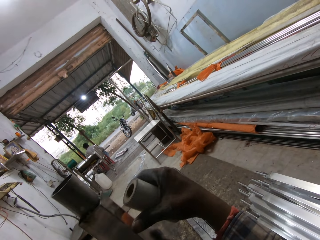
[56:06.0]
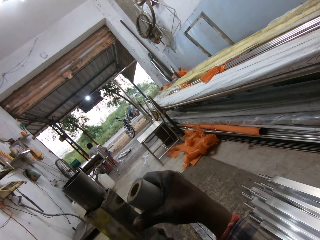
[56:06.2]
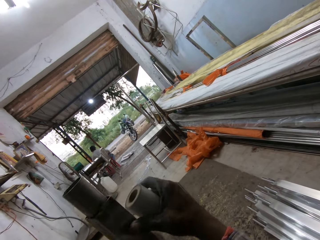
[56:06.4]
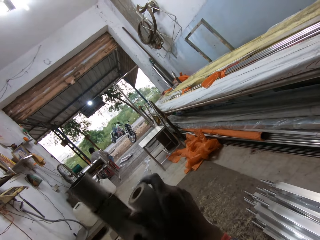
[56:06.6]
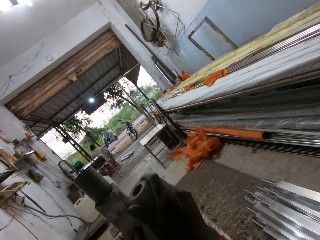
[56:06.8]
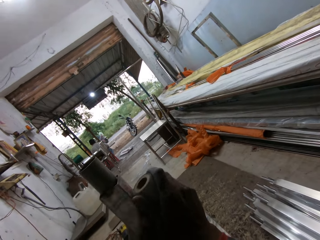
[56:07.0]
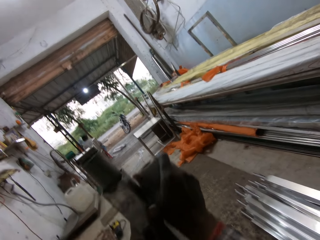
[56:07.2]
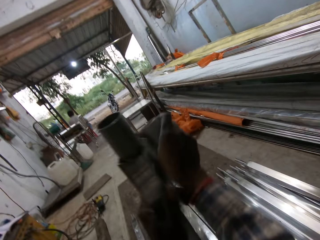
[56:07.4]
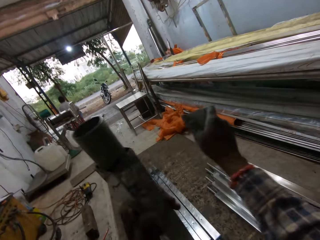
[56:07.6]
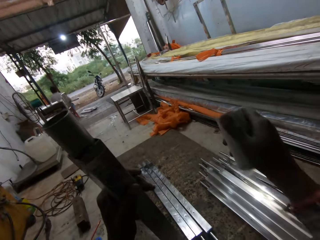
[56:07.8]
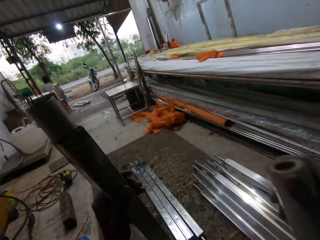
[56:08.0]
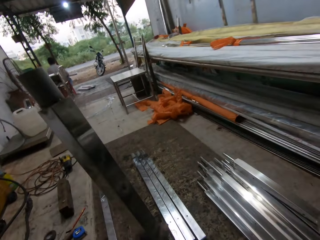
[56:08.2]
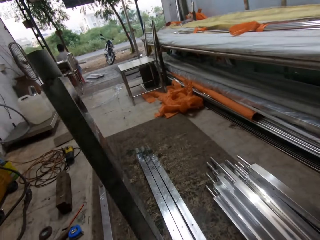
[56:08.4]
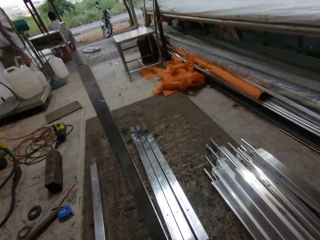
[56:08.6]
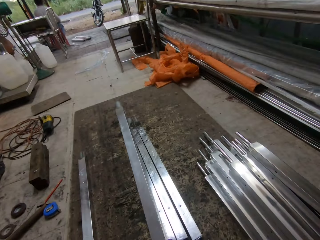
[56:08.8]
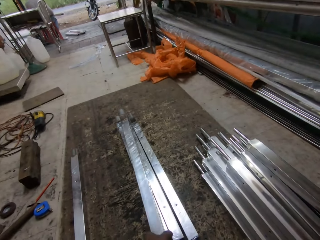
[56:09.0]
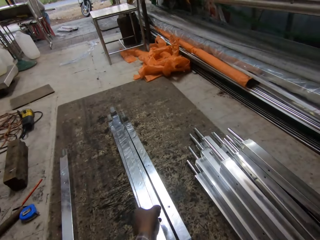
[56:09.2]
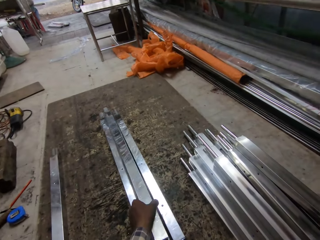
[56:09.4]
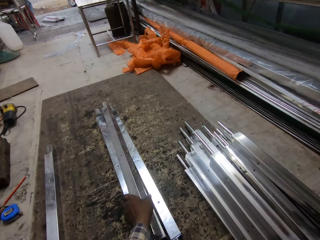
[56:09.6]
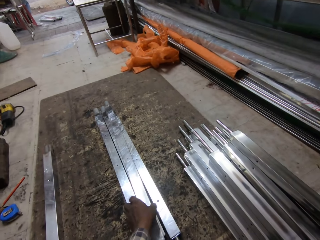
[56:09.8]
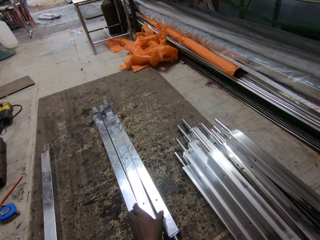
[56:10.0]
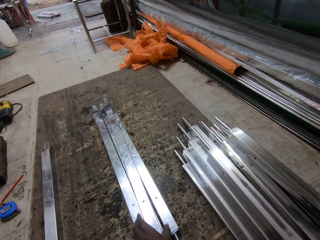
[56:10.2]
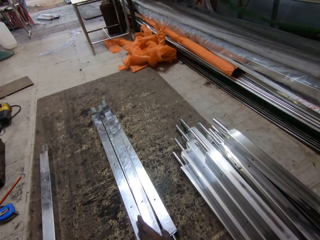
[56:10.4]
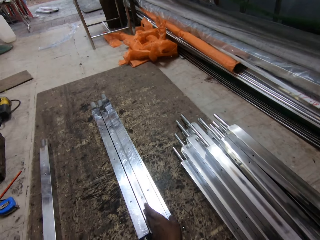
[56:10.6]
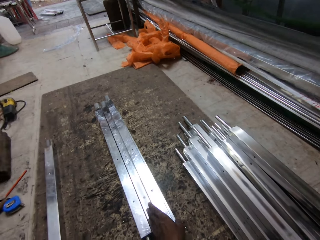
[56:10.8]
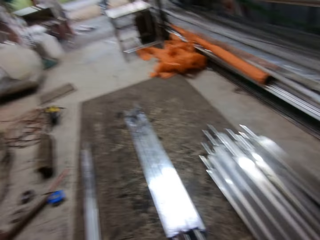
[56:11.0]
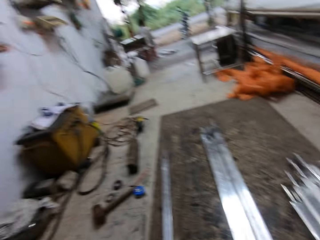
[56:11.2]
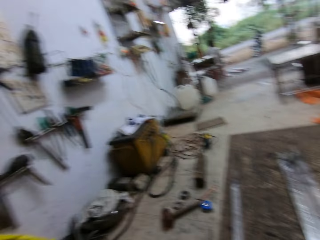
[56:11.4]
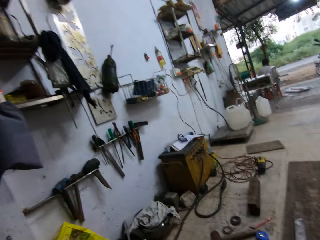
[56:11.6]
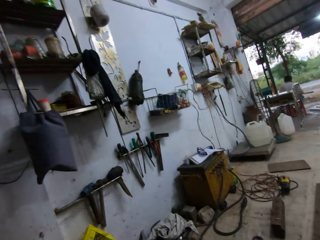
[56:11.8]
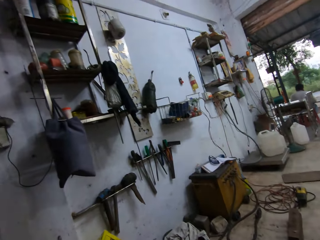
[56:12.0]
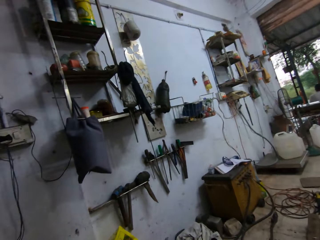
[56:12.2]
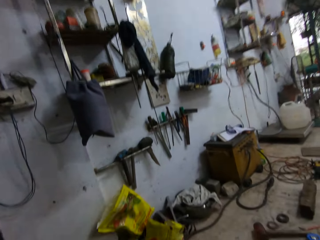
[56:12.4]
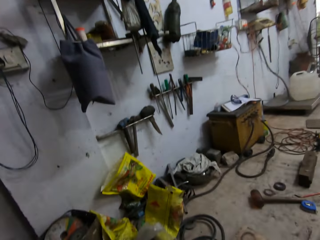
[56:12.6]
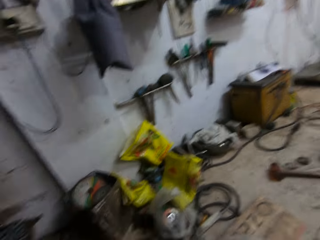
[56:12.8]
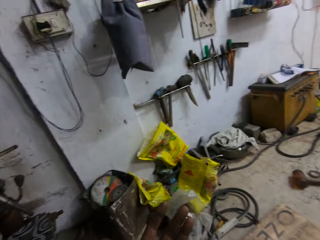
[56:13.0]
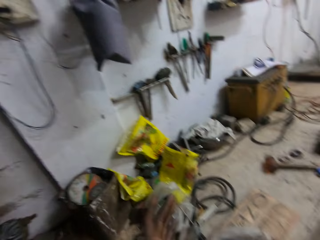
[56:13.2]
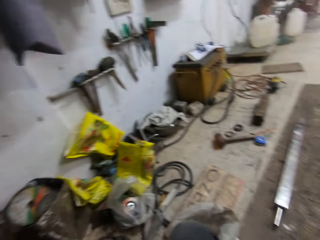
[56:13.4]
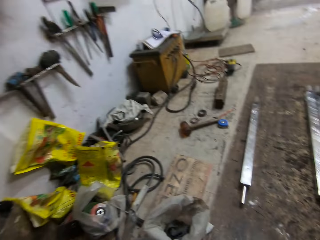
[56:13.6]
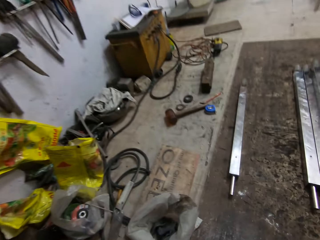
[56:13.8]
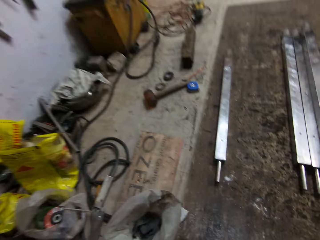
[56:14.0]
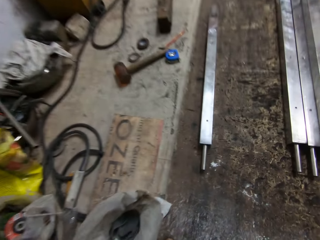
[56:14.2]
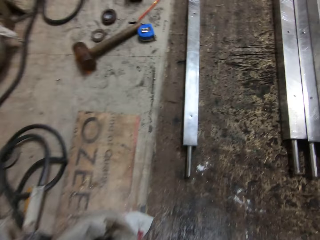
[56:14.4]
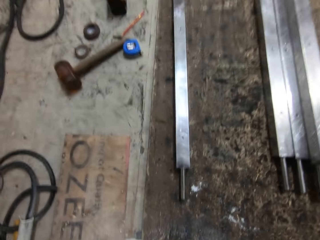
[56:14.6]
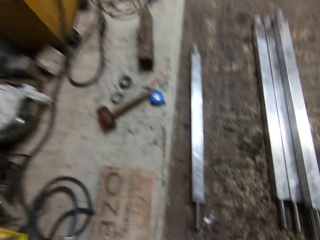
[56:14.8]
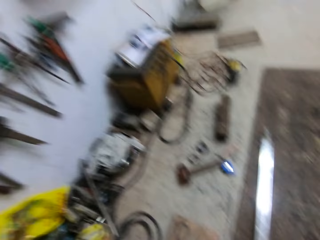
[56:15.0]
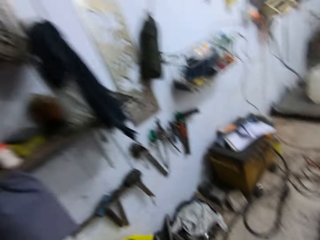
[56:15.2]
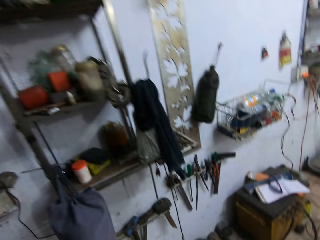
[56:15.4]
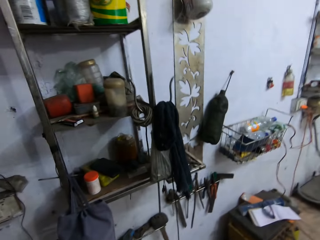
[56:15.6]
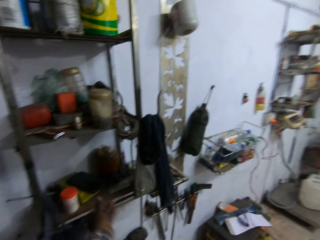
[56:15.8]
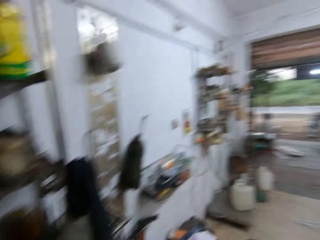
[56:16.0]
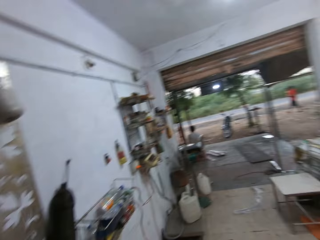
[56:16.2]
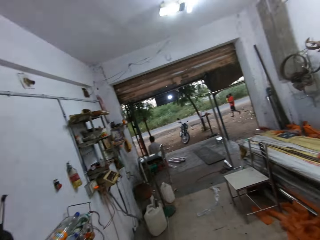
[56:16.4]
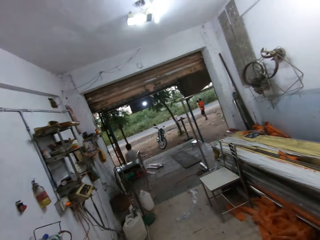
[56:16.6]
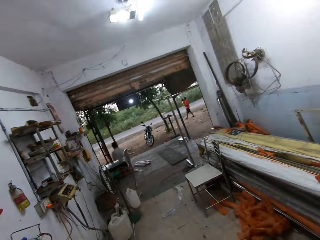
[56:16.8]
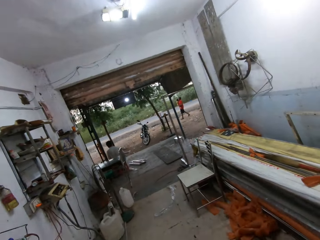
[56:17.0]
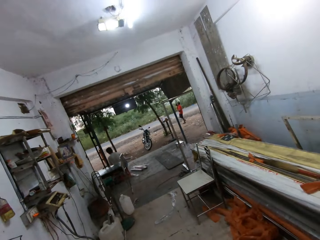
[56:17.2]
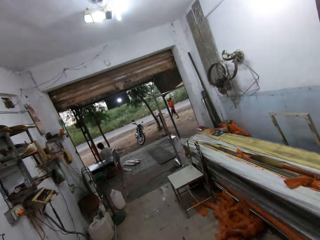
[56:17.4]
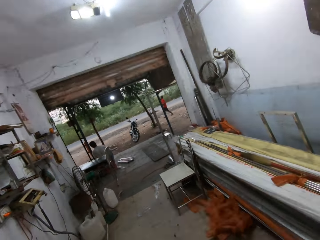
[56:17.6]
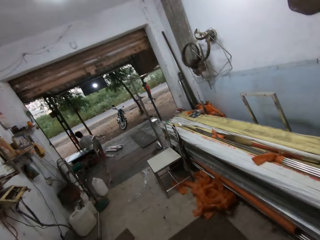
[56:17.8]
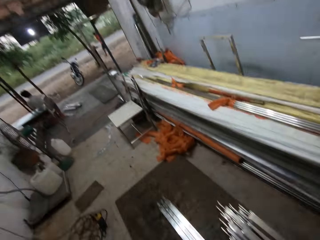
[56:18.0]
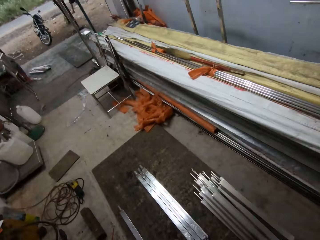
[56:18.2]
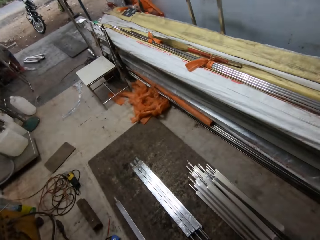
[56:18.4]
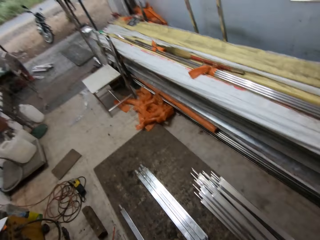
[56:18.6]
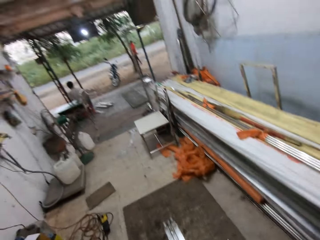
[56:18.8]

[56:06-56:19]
The camera wearer cuts the masking tape on the metal rod with his right hand. He places the metal rod in his left hand on the metal rods on the ground. He looks around, walks and looks around.

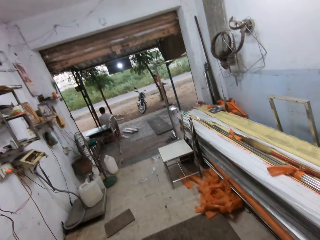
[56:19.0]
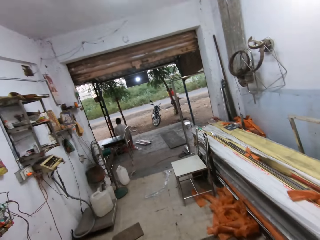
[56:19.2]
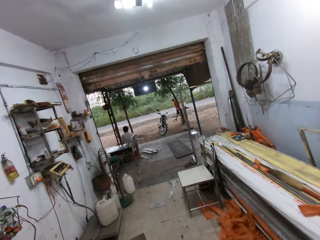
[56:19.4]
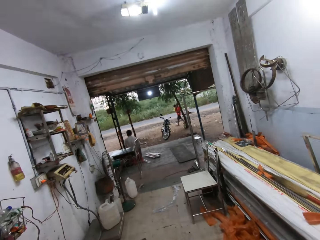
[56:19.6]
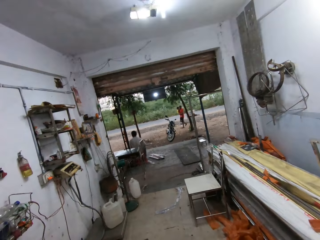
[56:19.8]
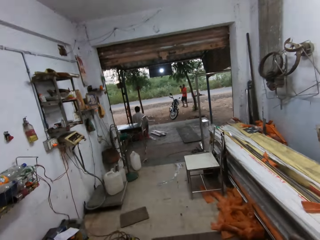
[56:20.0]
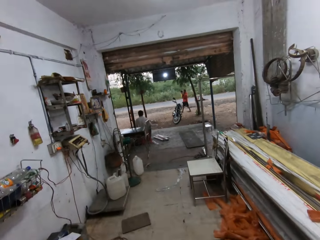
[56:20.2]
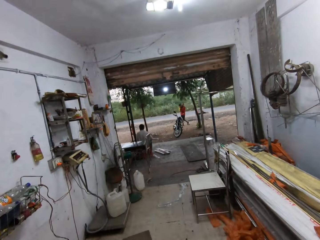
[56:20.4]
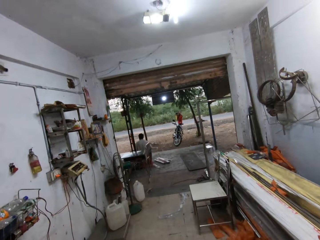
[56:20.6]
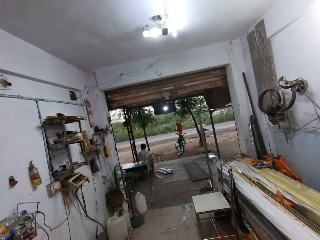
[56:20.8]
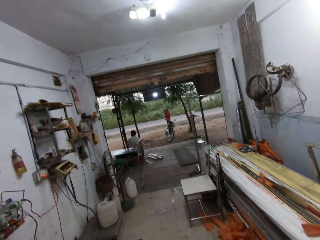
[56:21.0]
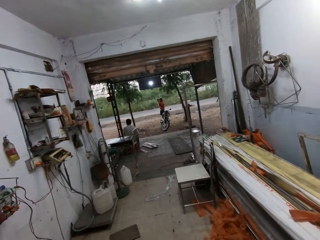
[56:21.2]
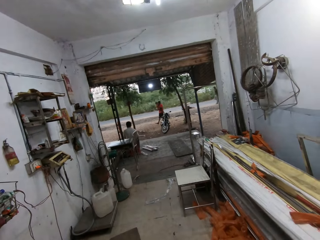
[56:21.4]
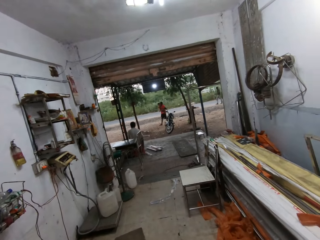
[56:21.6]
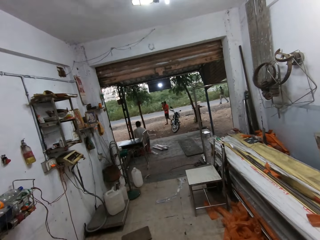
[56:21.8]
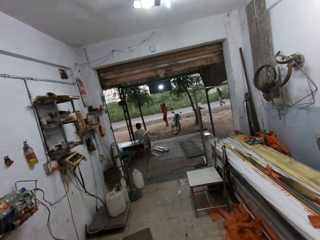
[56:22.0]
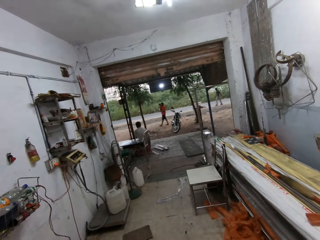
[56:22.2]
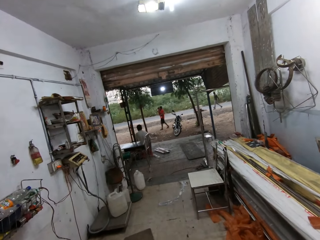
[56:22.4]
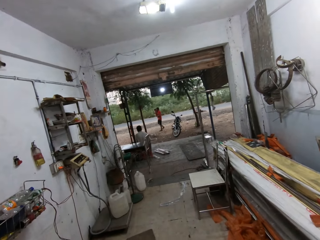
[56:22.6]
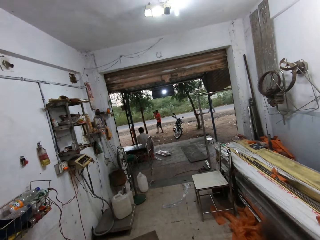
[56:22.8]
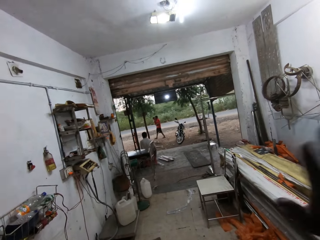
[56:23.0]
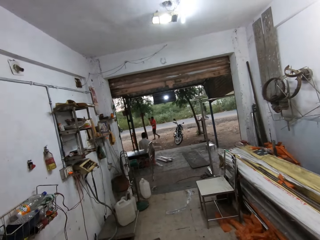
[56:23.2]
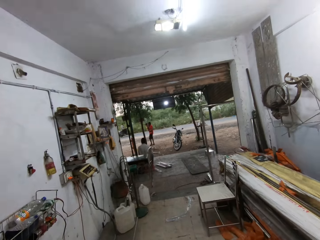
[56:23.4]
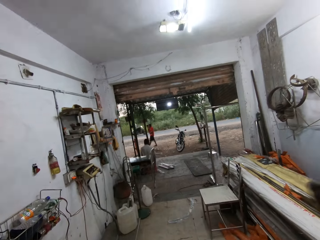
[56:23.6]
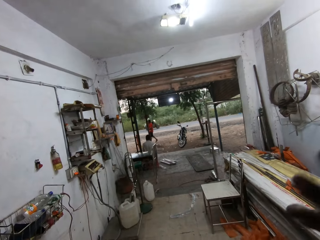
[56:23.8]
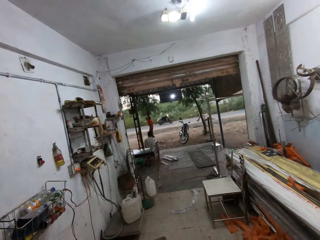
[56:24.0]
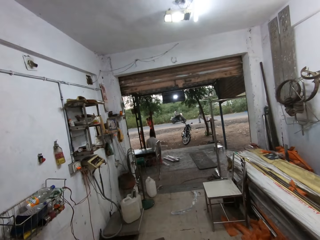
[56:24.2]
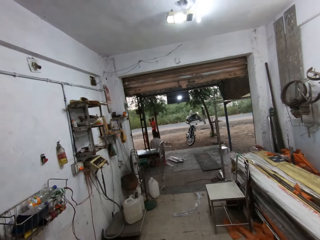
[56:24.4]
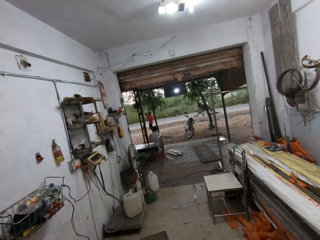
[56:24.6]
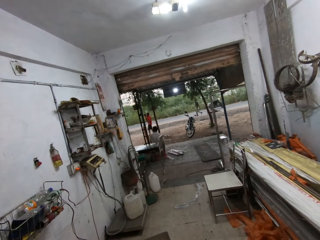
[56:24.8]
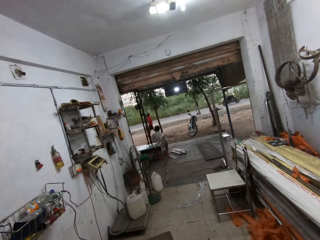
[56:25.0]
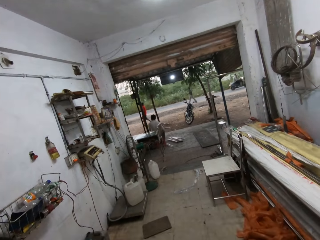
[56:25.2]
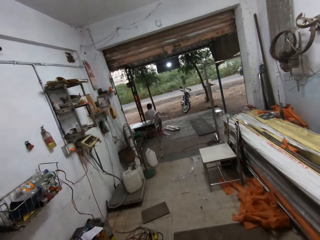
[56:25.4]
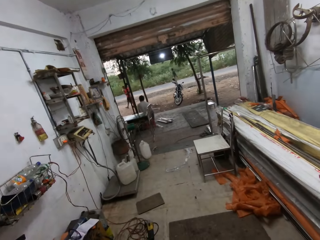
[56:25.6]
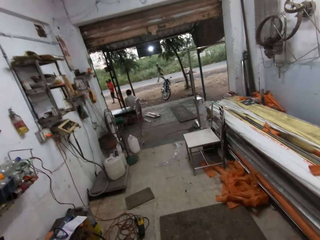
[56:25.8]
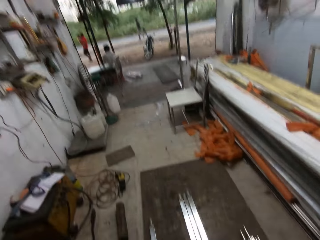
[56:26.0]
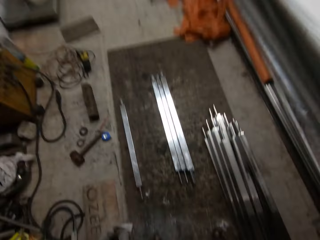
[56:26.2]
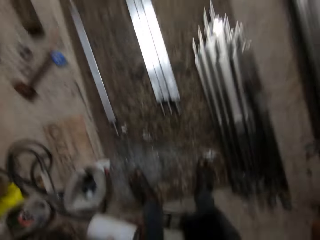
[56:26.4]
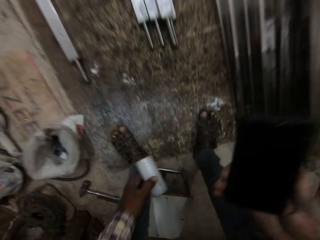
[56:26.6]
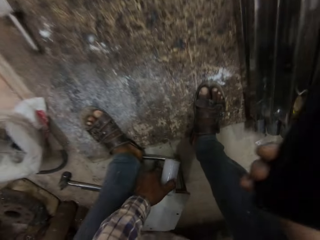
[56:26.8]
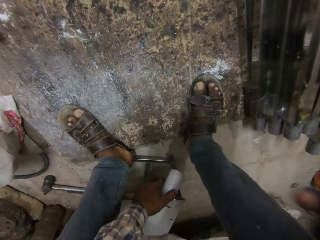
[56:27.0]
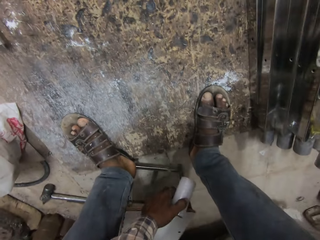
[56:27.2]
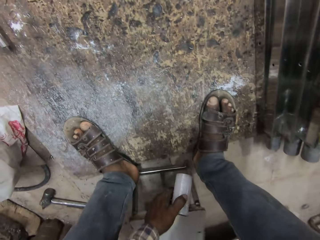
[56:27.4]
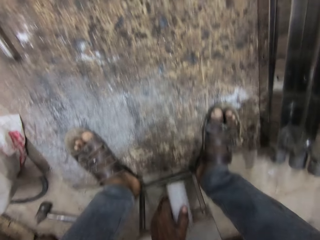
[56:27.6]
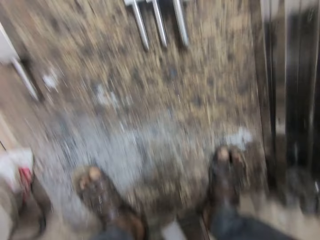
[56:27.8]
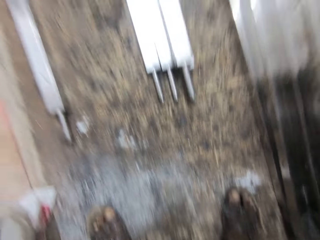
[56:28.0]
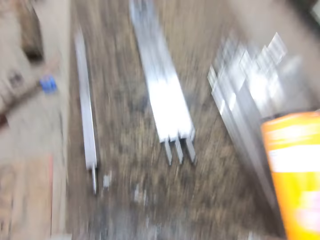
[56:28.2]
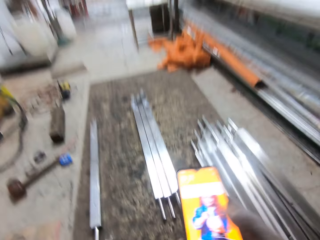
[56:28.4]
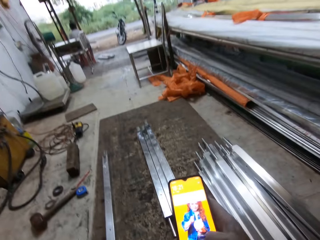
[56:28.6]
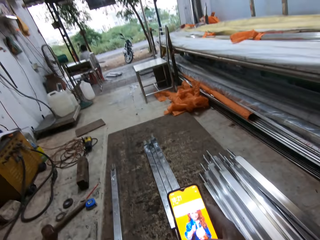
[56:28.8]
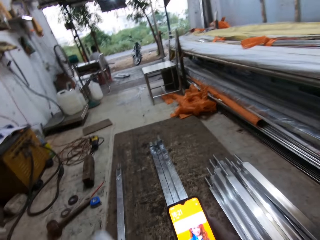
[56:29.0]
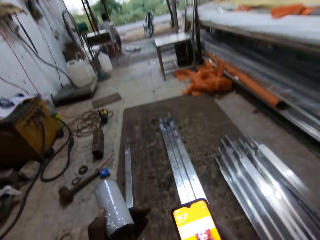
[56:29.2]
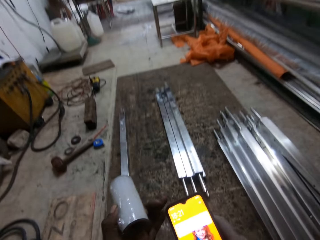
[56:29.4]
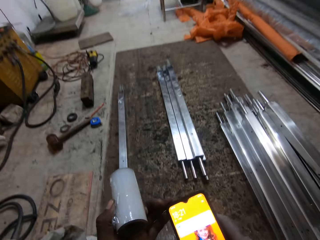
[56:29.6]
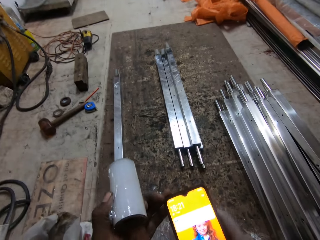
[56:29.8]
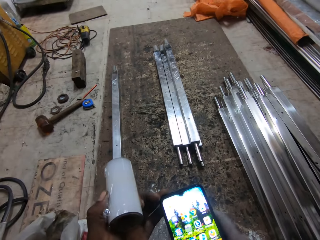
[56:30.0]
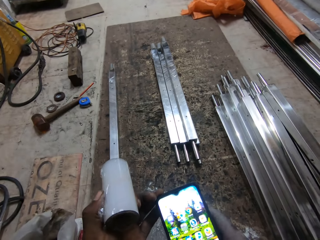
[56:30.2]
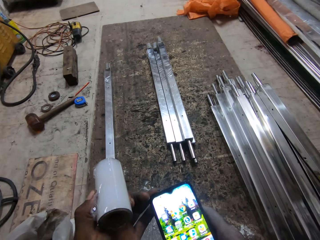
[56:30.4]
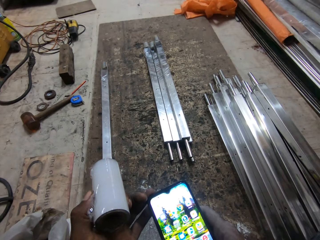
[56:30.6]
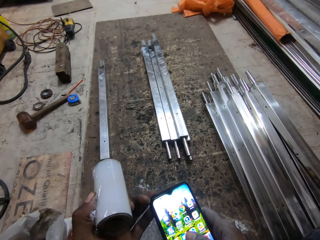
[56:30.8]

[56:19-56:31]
The camera wearer speaks. He waves his right hand. He adjusts a seat or stool on the ground with his left hand. He sits on the seat on the ground. He picks up the stool. He operates a phone with his right hand. He looks at the phone. He touches the phone in his right hand with his left hand. He operates the phone with his right hand.
